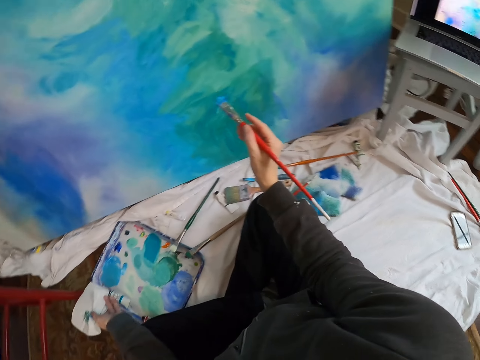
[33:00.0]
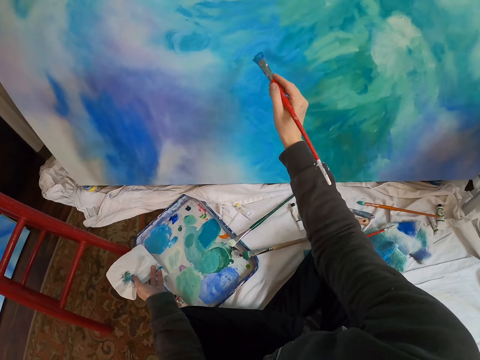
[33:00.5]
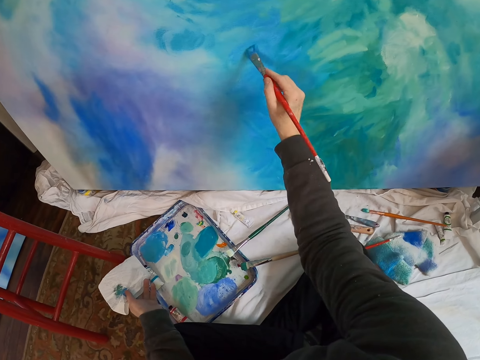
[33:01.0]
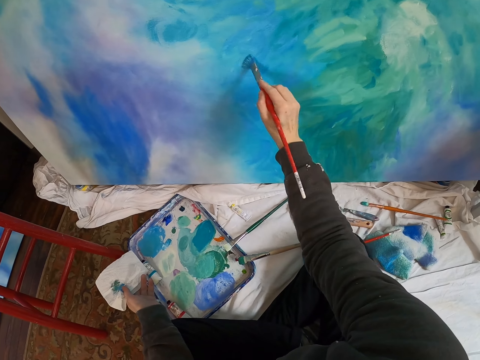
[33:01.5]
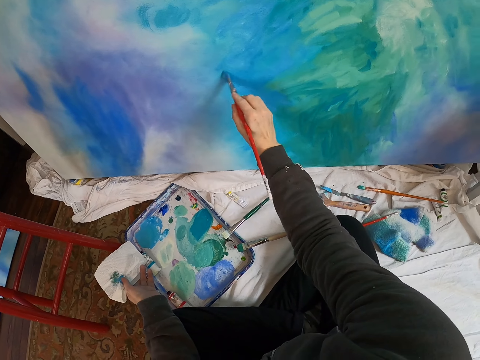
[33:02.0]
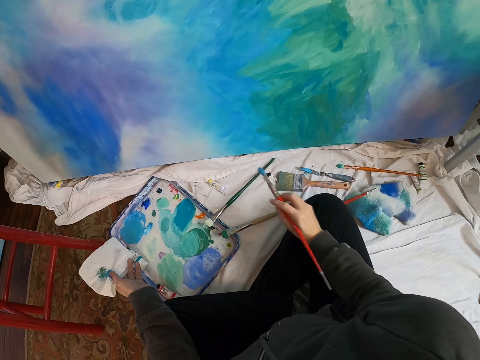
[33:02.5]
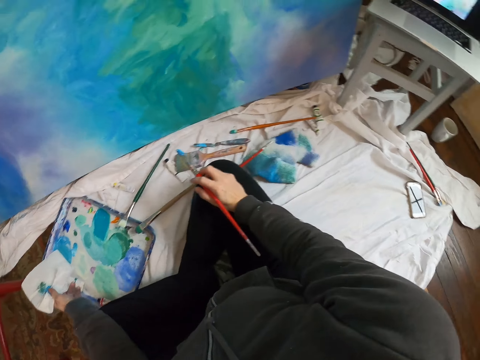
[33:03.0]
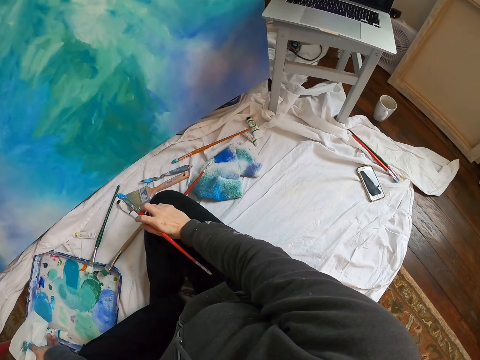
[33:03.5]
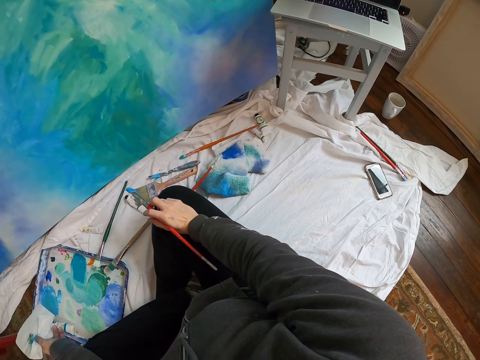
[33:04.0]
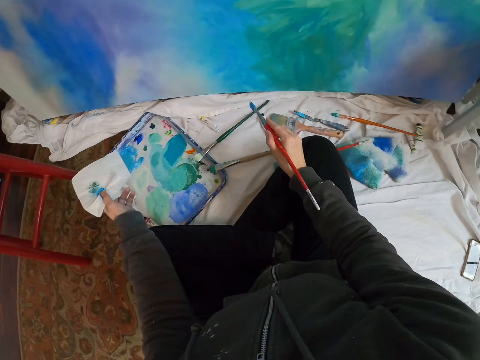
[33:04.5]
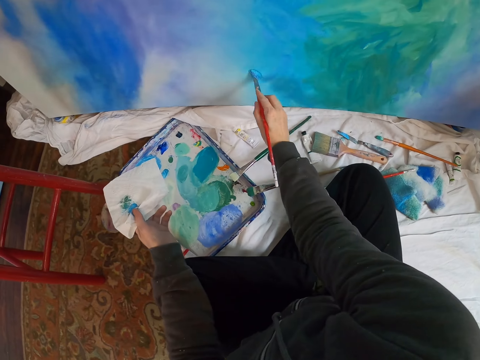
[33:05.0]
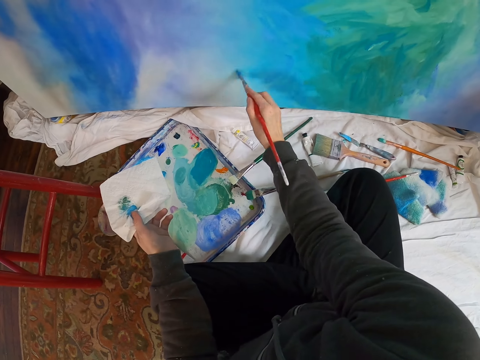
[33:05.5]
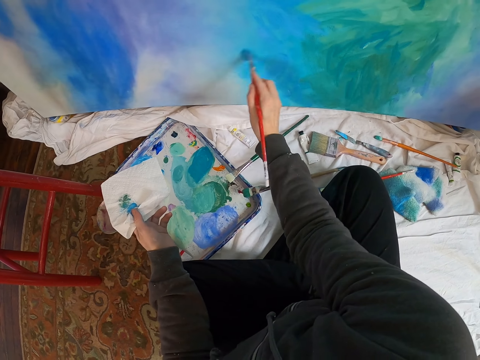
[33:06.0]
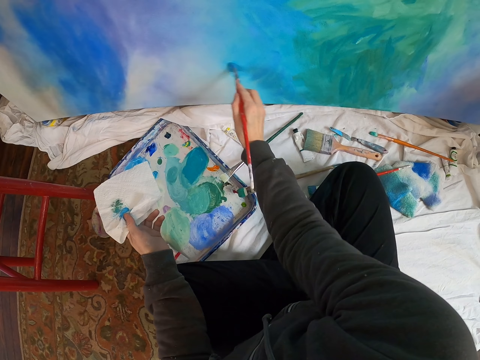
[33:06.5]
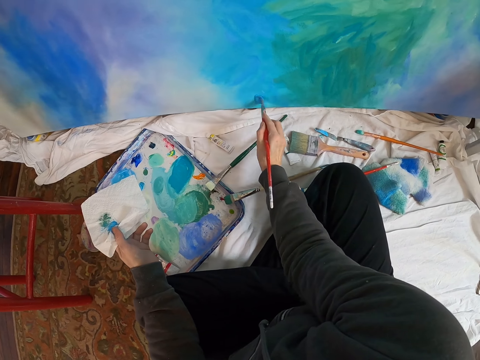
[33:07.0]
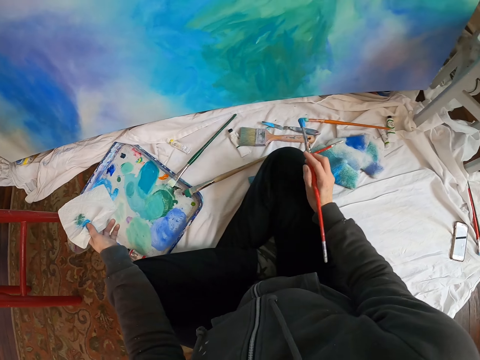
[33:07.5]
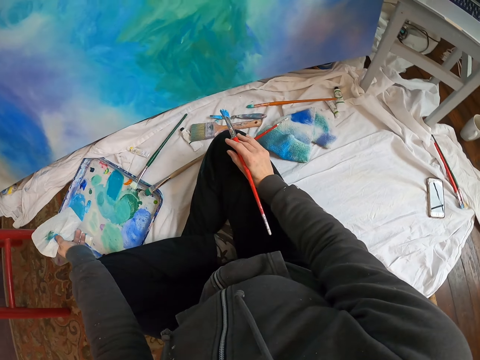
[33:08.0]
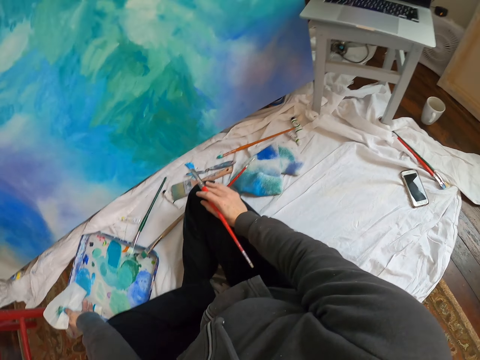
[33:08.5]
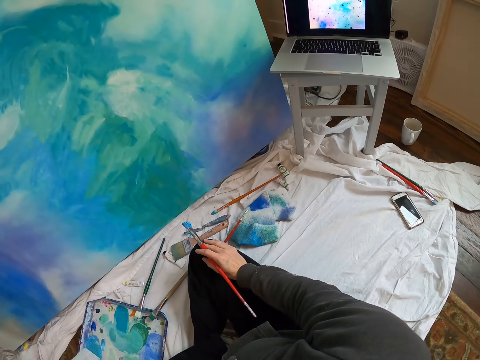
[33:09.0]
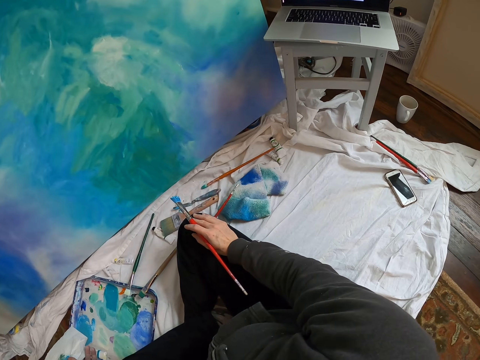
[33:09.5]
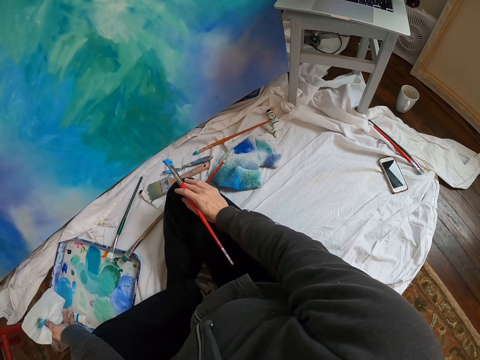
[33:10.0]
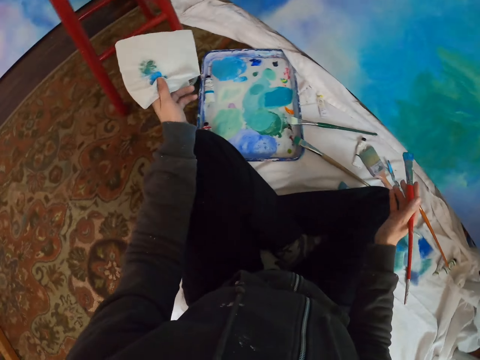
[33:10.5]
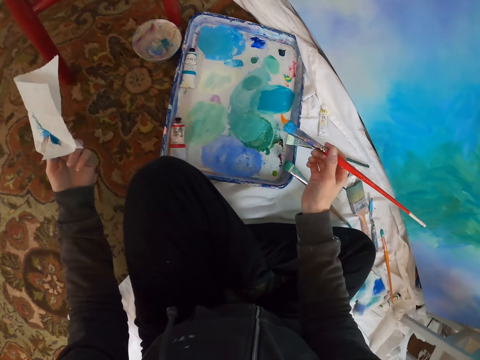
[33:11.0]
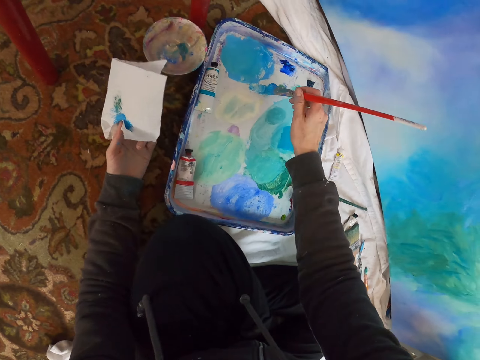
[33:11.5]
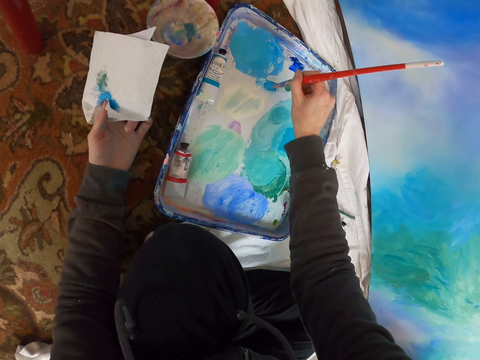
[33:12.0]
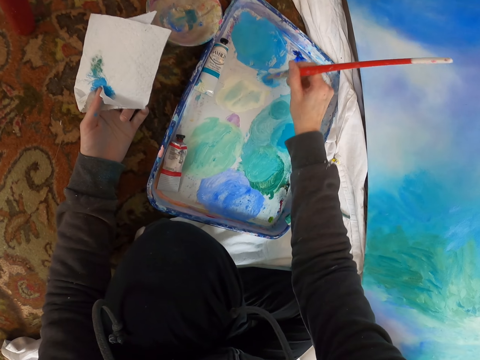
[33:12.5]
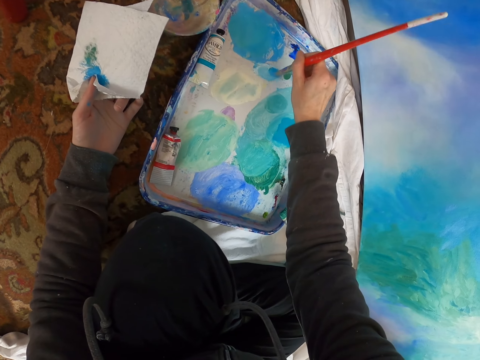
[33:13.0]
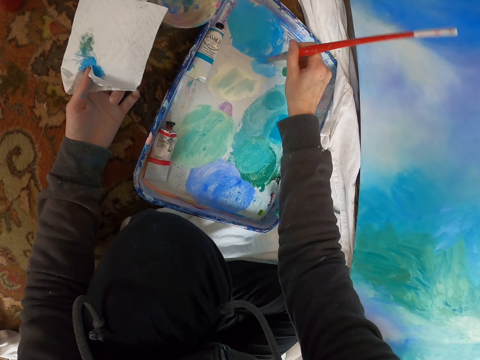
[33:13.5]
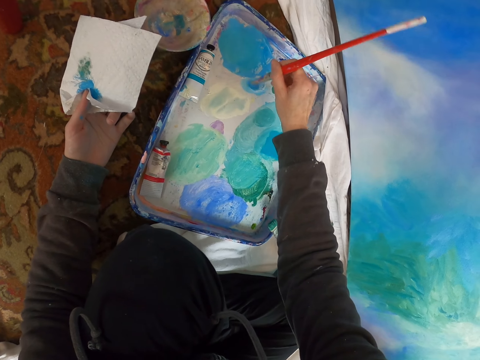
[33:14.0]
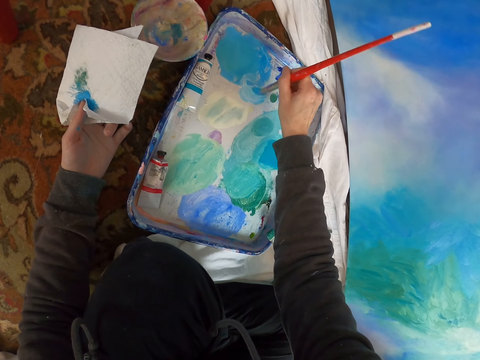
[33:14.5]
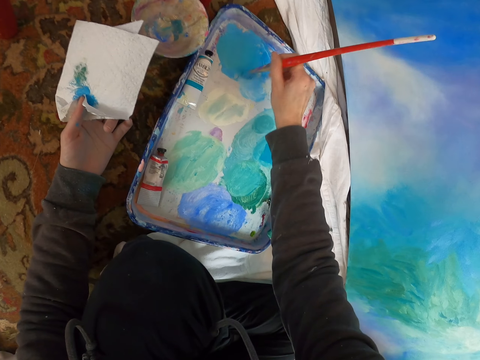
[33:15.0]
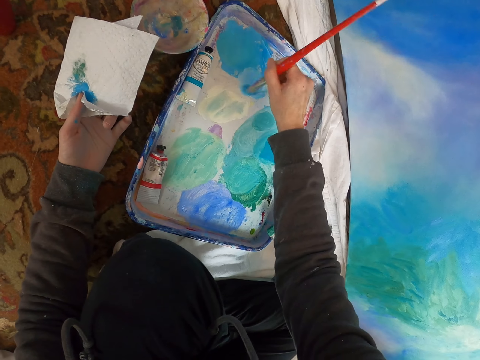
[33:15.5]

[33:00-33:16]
The camera wearer lifts the paintbrush. They paint the board with the paintbrush. They look at the laptop. They lift the paintbrush. They paint the board with the paintbrush. They move the right hand. They look at the laptop. They move both hands. They rub the paintbrush in a paint tray.

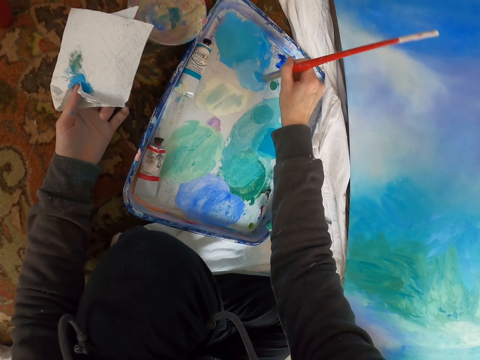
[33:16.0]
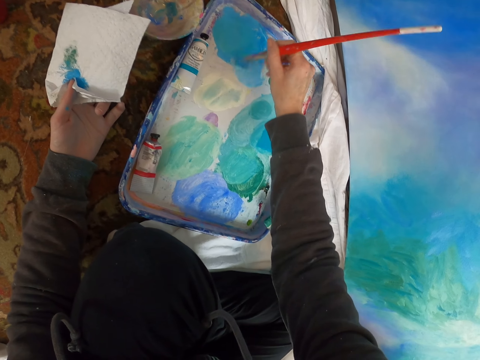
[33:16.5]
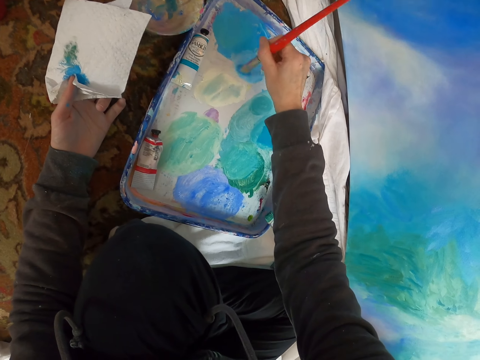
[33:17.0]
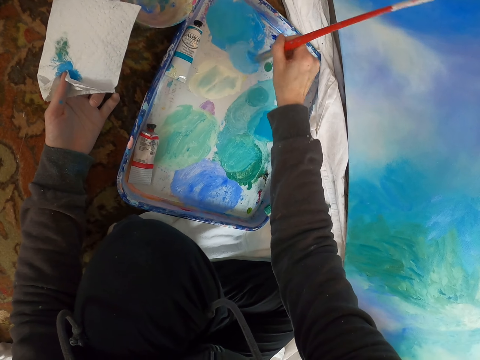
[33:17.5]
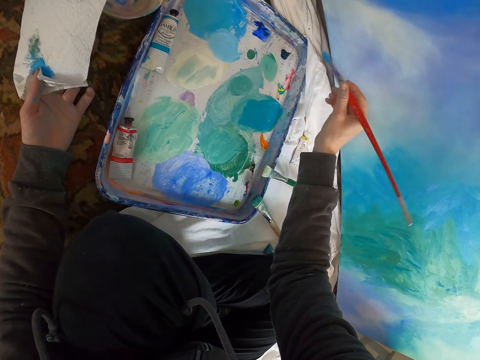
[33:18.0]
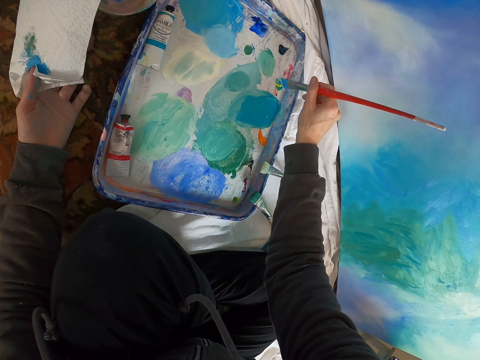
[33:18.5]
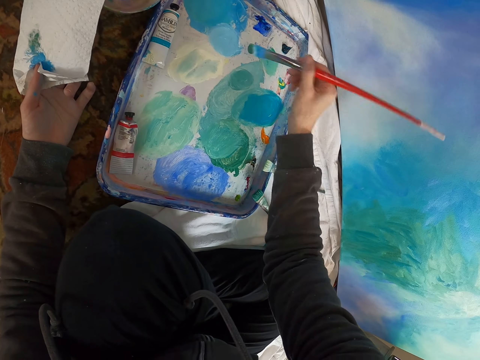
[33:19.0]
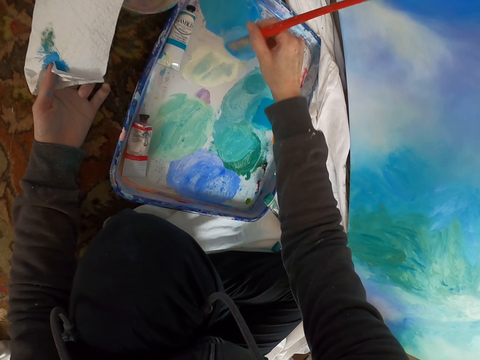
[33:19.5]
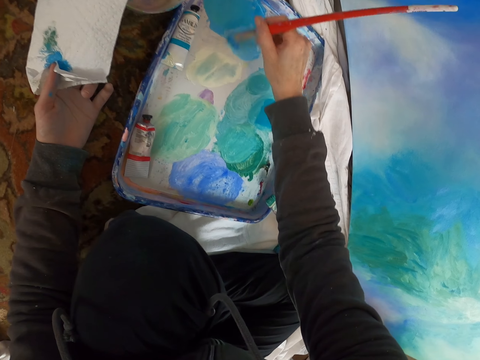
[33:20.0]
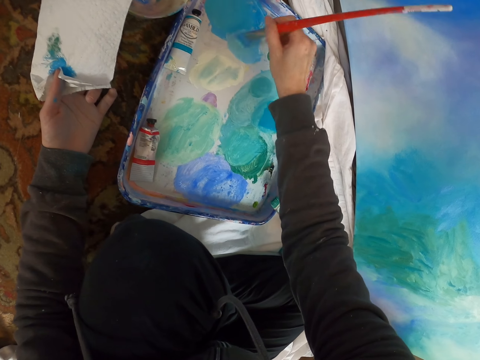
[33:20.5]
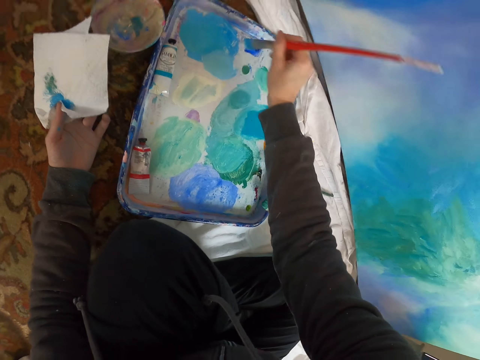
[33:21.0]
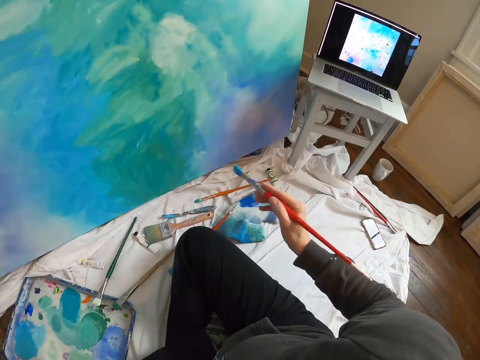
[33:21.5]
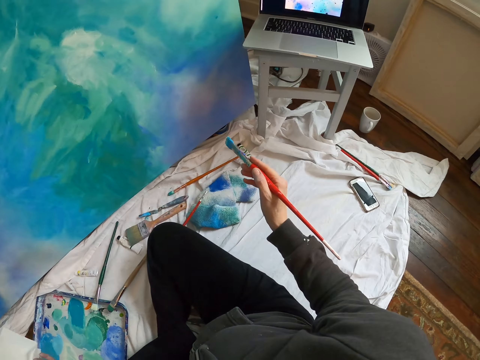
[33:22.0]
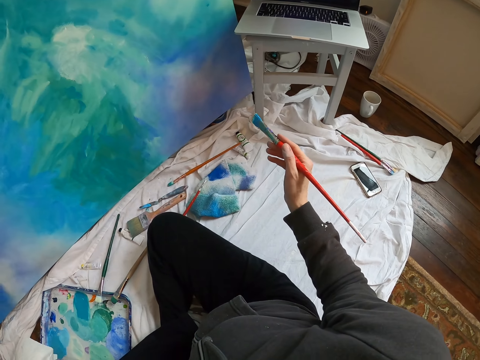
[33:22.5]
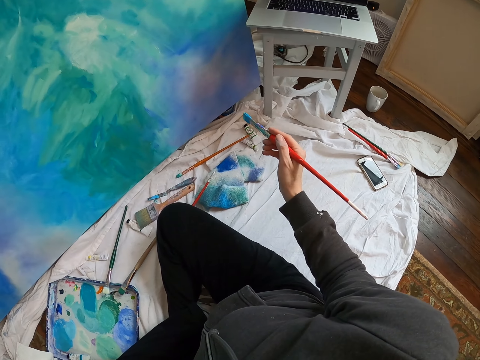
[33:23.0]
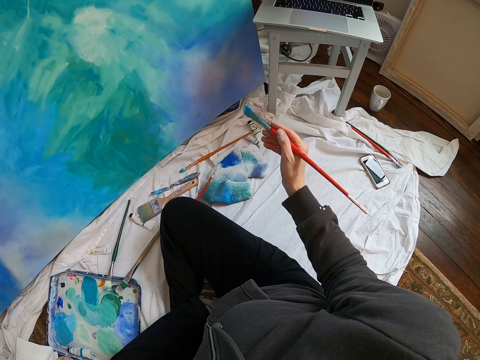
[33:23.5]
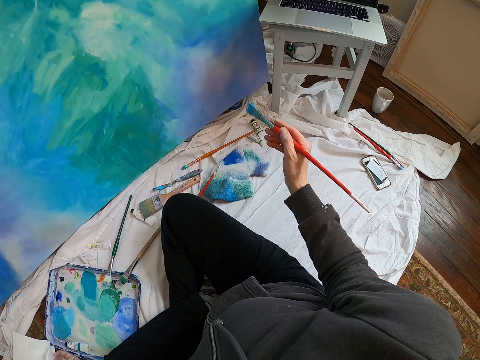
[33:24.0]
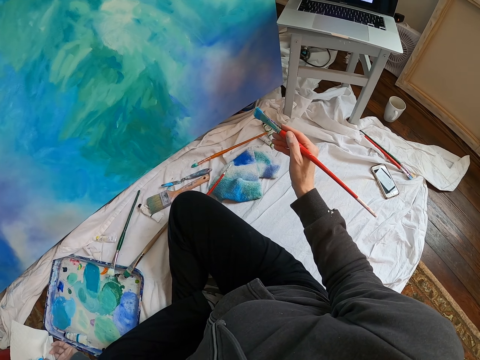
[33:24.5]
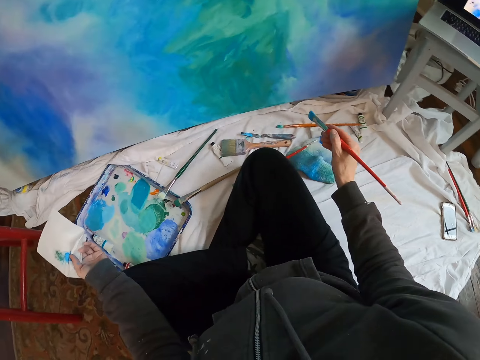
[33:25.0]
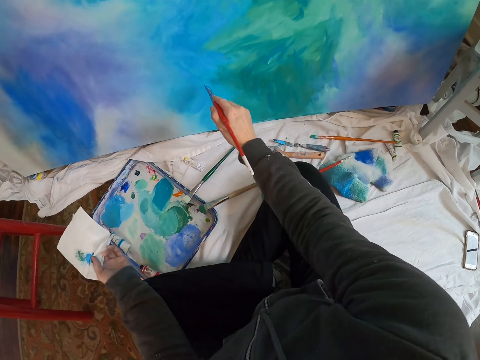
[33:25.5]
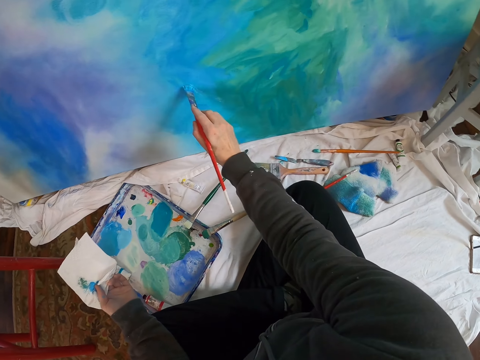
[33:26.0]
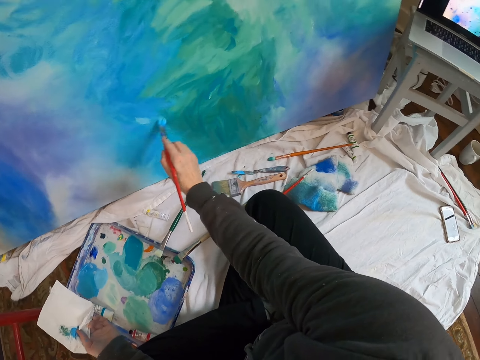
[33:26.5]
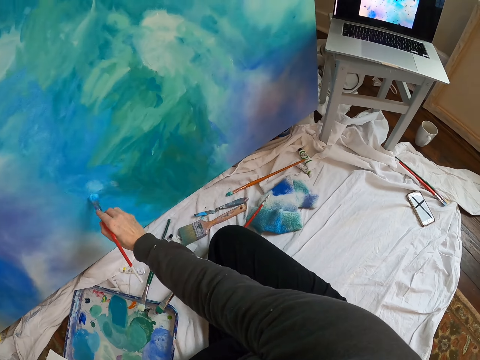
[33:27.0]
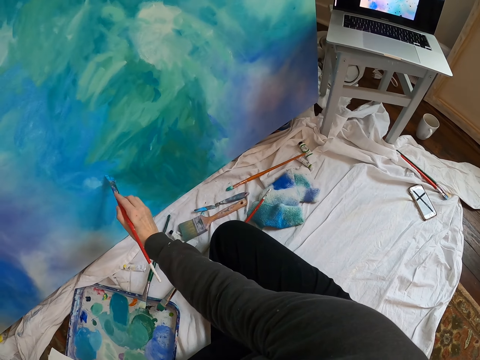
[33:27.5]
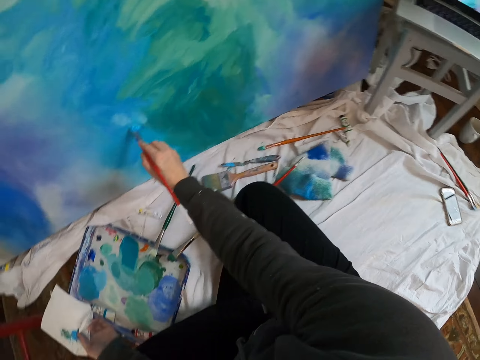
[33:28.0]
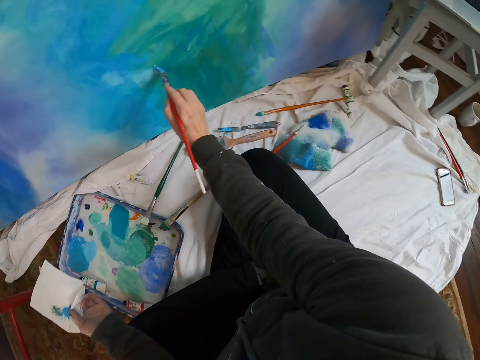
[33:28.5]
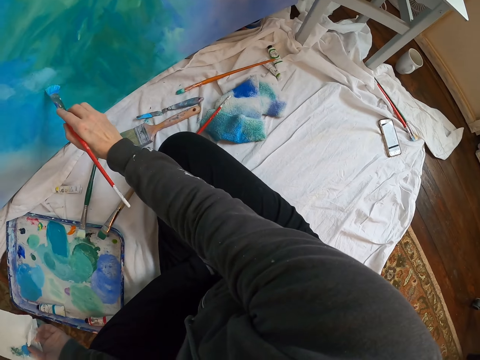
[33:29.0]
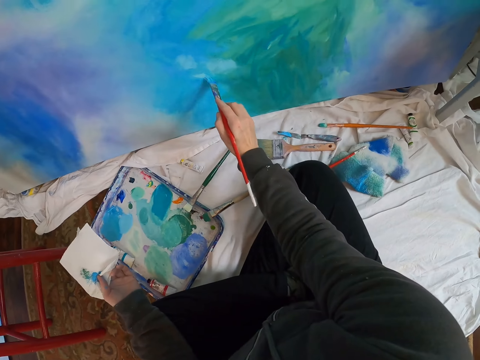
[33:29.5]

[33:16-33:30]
The camera wearer lifts the paintbrush. They rub the paintbrush on the paint. They lift the paintbrush. They look at the laptop. They move the right hand. They paint the board with the paintbrush.
